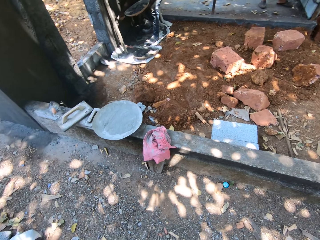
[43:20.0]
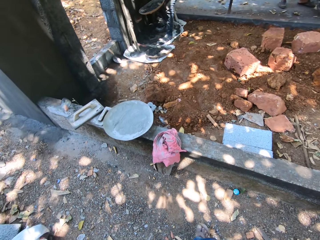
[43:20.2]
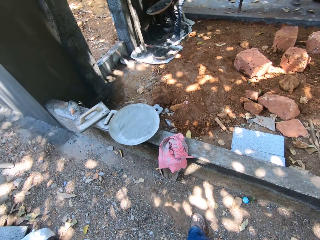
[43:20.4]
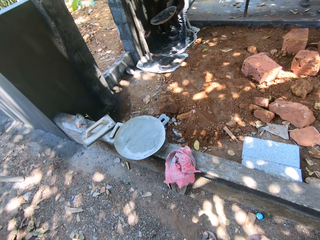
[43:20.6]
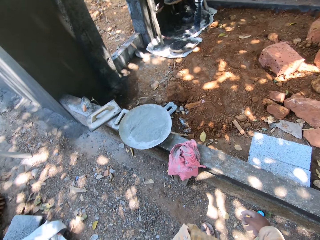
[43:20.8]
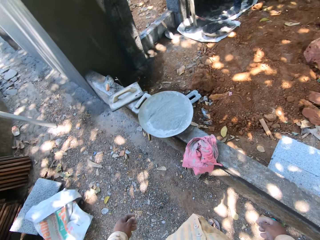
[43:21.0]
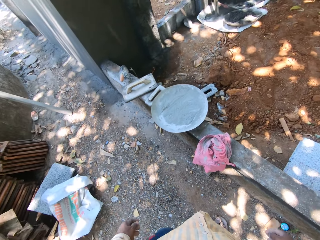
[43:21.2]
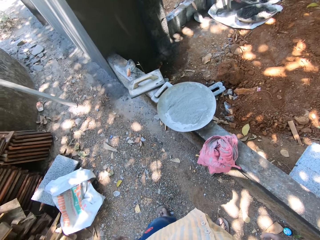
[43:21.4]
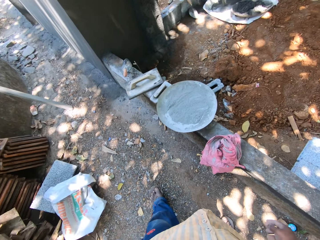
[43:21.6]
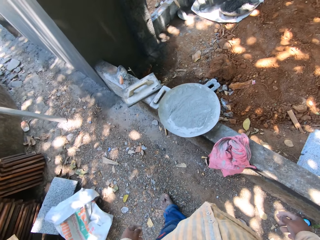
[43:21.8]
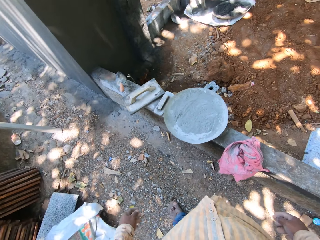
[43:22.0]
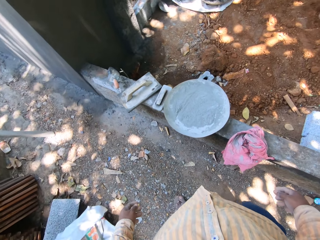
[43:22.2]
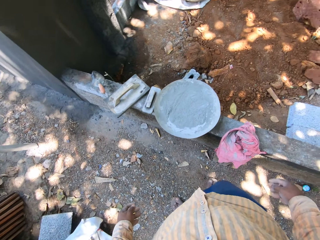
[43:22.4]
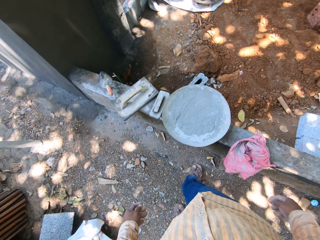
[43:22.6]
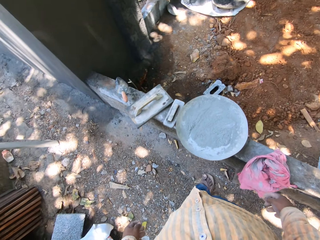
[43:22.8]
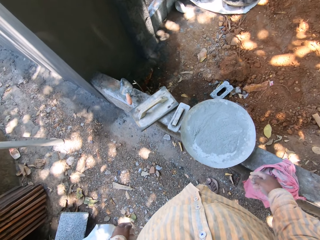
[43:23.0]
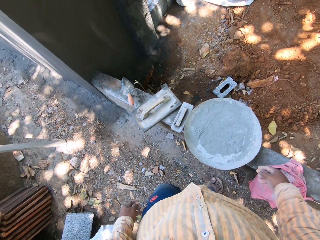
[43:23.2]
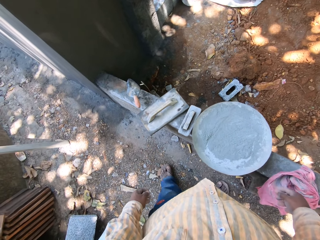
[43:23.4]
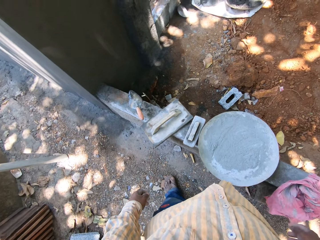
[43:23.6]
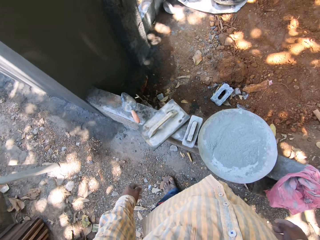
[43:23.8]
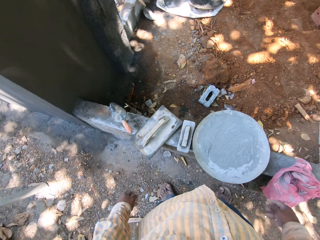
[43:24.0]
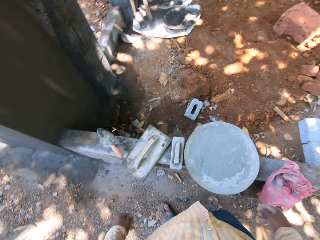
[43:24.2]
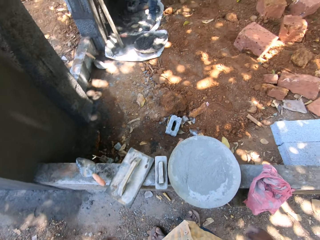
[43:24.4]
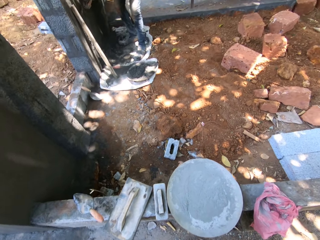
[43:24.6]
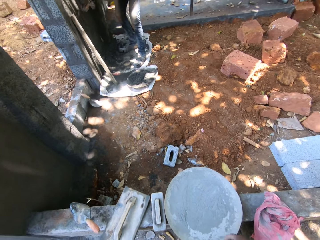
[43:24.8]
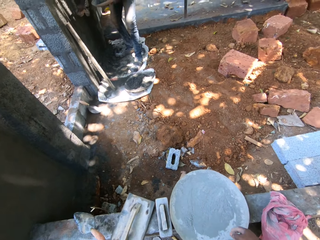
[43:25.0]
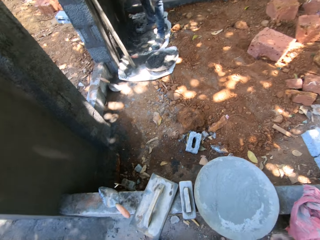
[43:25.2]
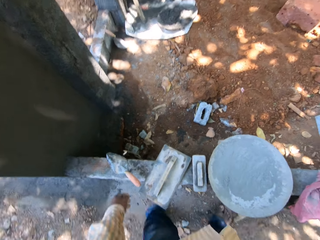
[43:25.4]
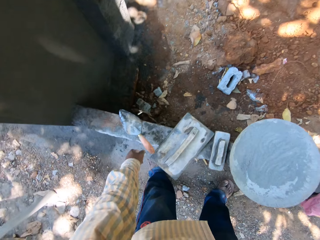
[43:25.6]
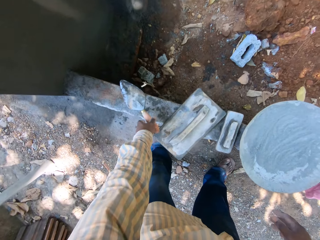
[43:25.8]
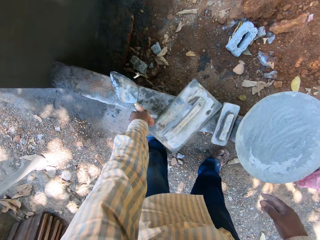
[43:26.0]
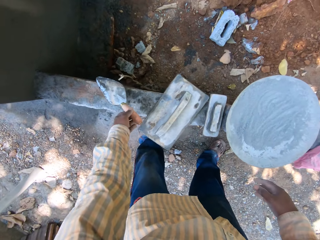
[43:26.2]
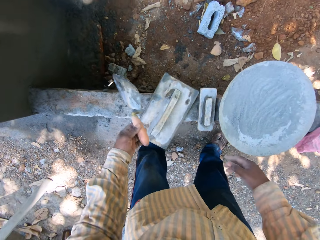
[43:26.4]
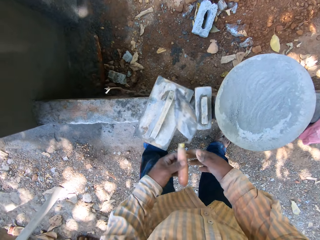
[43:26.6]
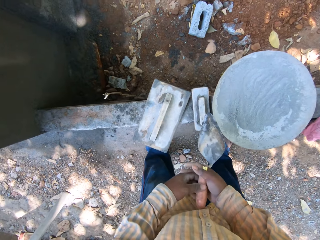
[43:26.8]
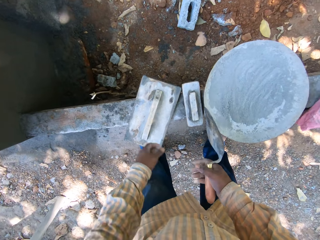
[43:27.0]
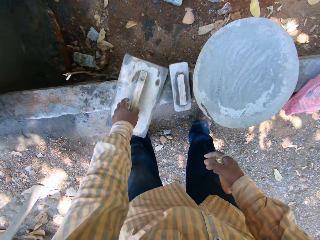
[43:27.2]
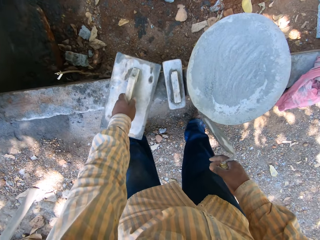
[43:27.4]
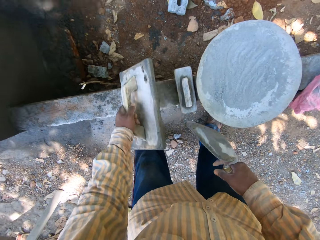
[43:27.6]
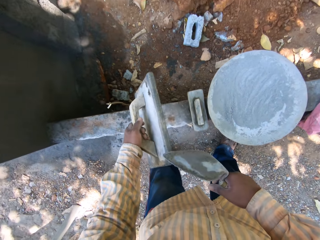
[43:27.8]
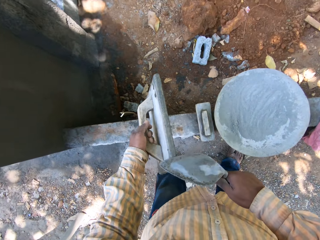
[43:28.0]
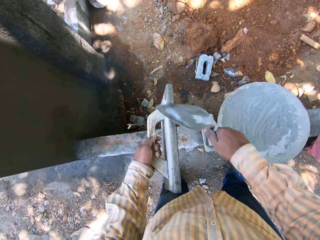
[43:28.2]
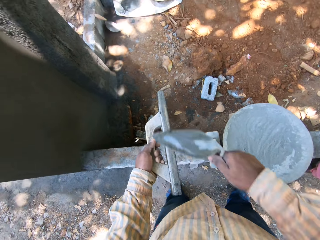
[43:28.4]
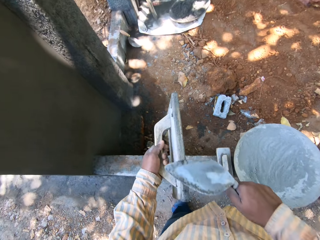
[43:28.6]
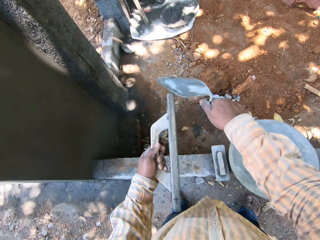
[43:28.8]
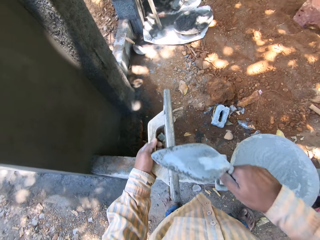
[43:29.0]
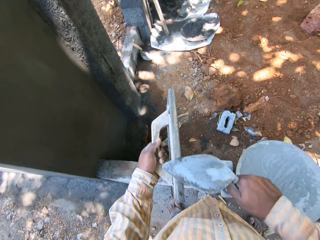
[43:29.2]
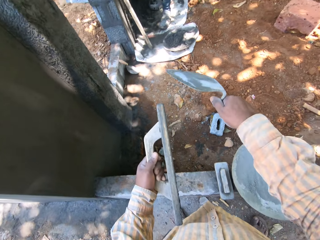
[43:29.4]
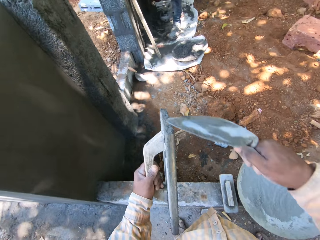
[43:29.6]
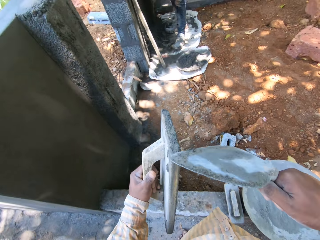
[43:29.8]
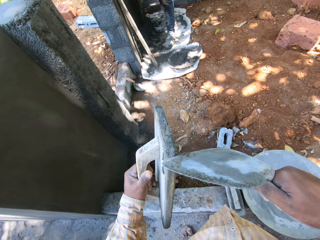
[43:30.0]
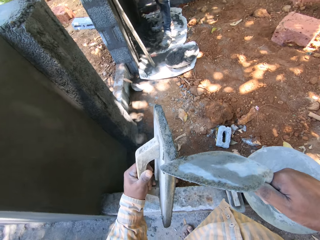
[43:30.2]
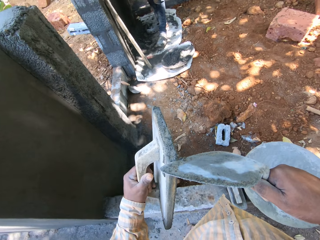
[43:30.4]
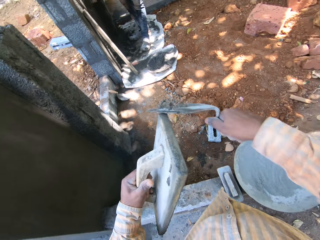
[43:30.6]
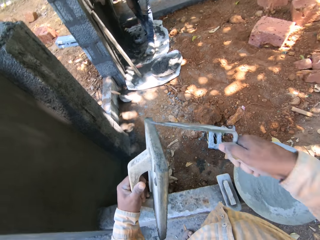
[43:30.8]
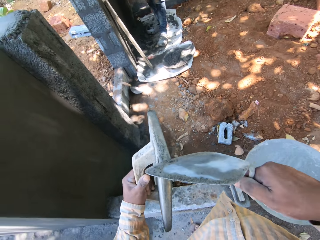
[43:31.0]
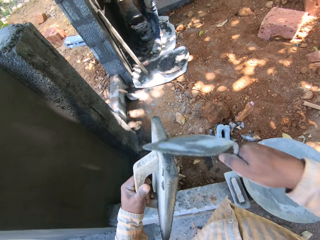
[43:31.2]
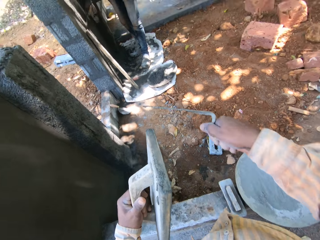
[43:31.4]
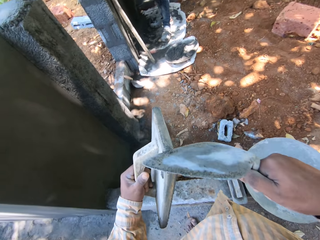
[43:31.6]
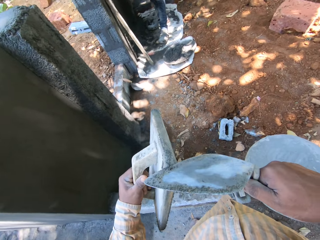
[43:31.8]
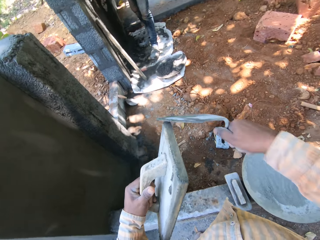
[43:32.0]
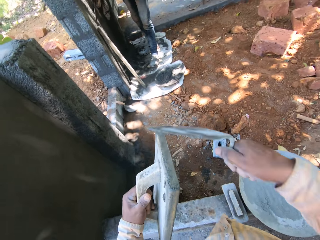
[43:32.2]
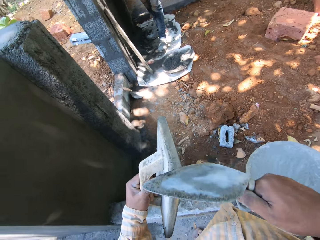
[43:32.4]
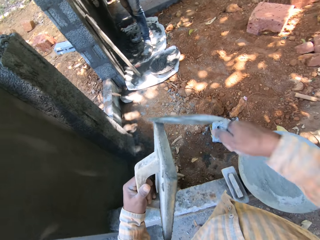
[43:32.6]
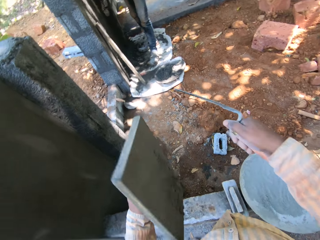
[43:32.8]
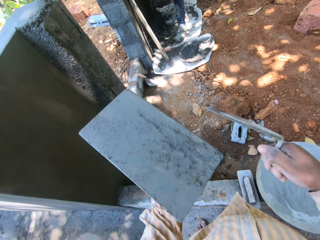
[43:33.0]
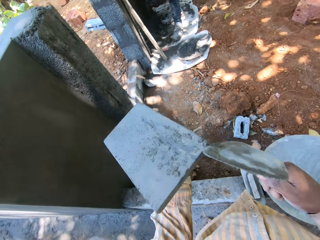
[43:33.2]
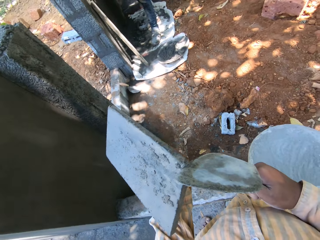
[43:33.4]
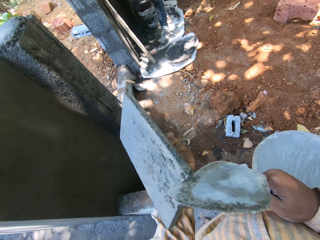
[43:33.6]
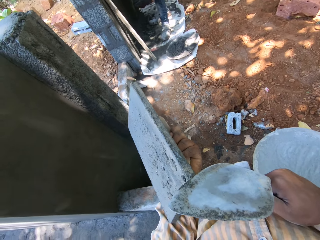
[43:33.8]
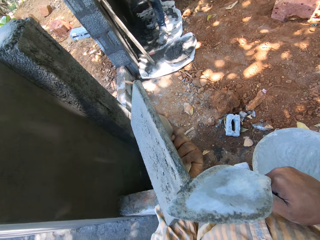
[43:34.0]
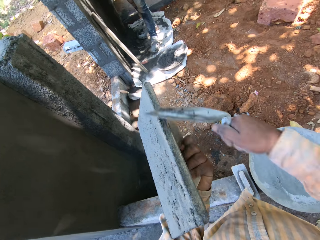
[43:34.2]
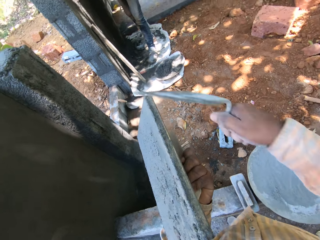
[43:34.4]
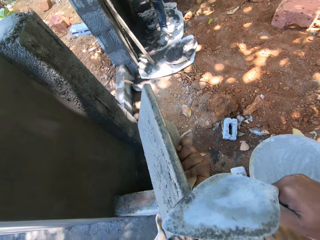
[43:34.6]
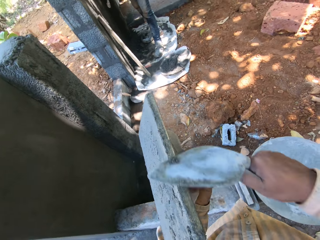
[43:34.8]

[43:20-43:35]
The camera wearer picks the hand trowel from the slab with his left hand. He passes the trowel to his right hand with his left hand. He picks the finishing trowel from the slab with his left hand. He scrapes the finishing trowel with the trowel in his right hand.

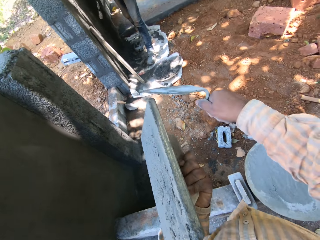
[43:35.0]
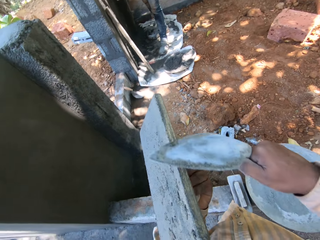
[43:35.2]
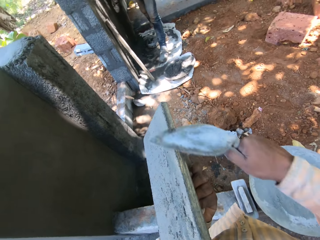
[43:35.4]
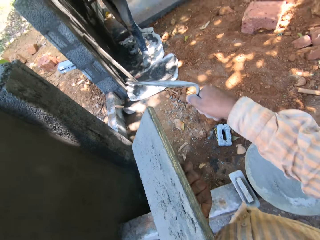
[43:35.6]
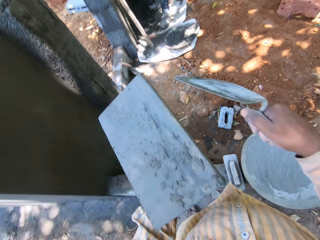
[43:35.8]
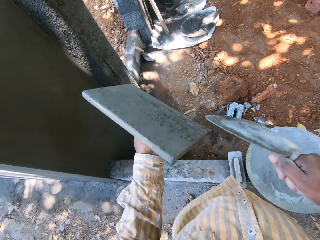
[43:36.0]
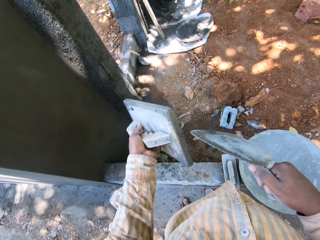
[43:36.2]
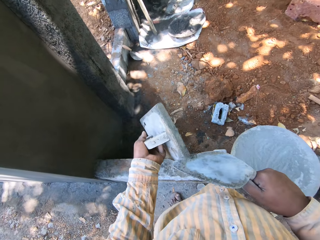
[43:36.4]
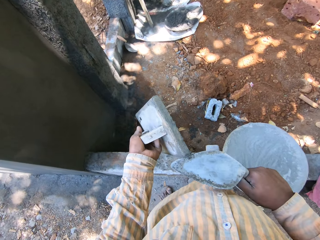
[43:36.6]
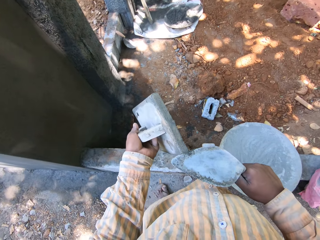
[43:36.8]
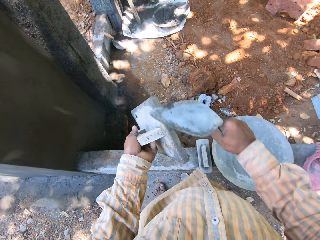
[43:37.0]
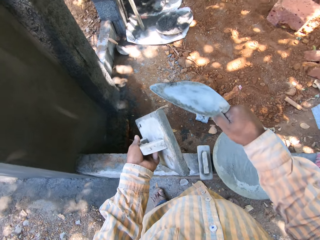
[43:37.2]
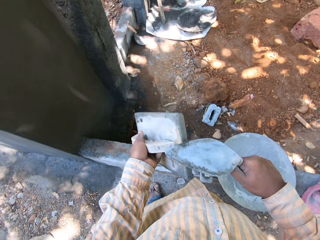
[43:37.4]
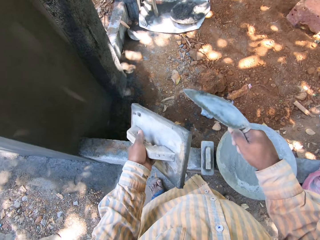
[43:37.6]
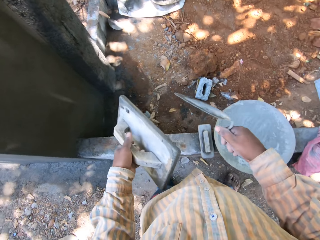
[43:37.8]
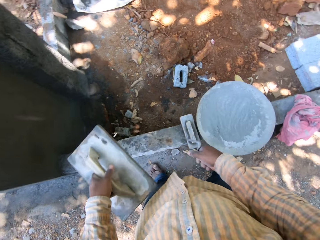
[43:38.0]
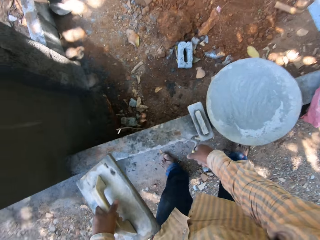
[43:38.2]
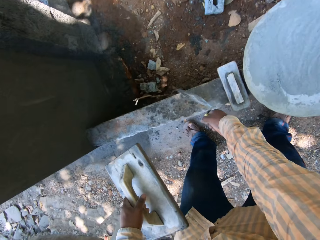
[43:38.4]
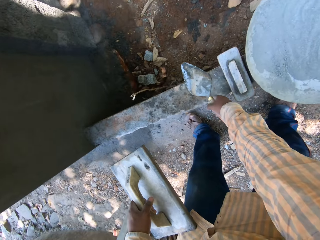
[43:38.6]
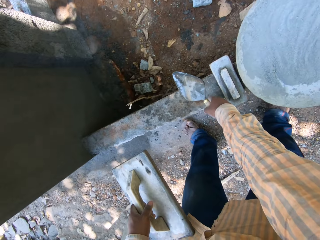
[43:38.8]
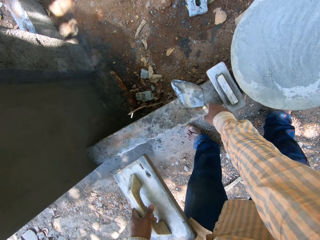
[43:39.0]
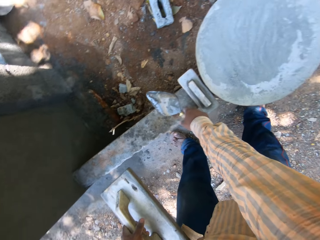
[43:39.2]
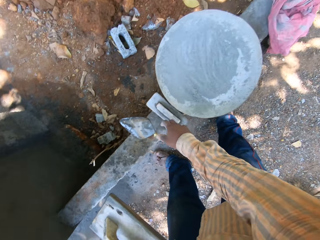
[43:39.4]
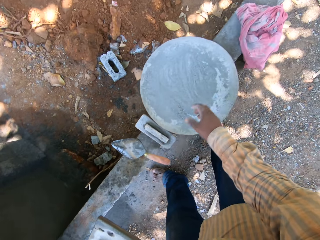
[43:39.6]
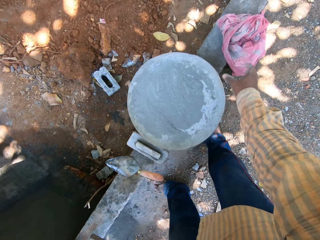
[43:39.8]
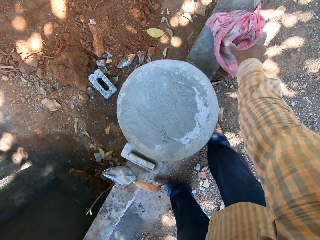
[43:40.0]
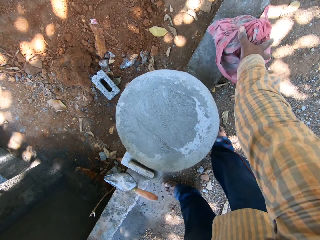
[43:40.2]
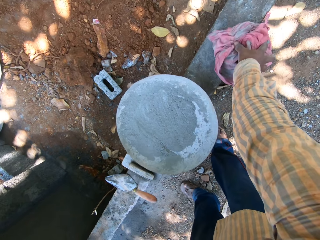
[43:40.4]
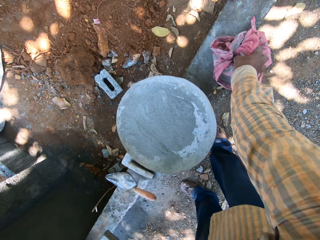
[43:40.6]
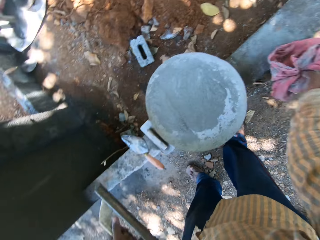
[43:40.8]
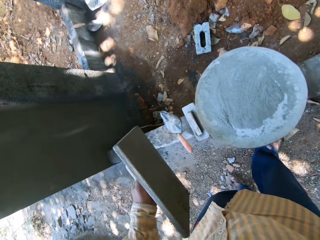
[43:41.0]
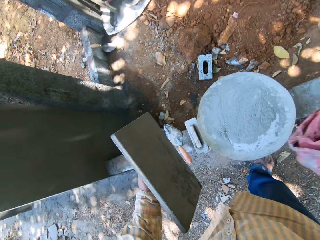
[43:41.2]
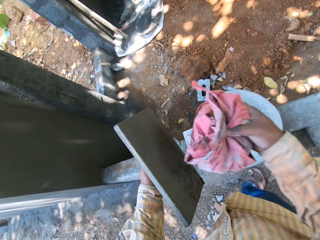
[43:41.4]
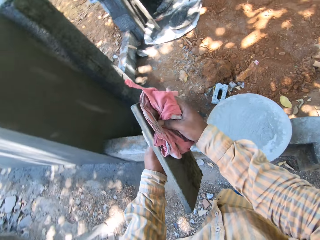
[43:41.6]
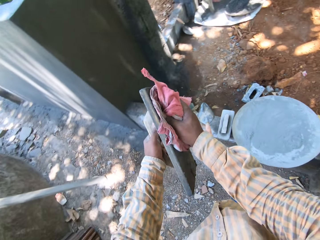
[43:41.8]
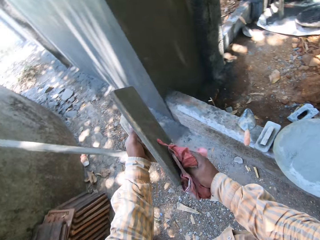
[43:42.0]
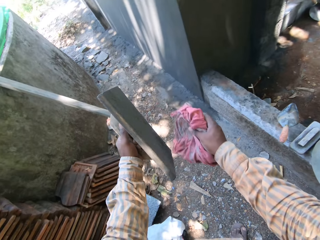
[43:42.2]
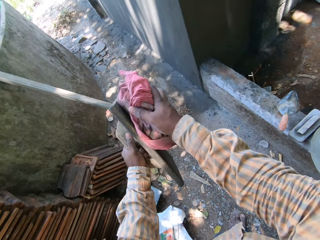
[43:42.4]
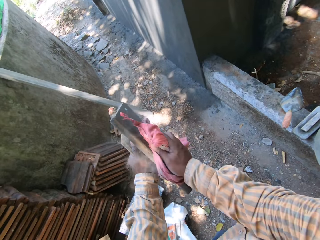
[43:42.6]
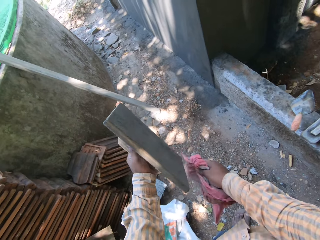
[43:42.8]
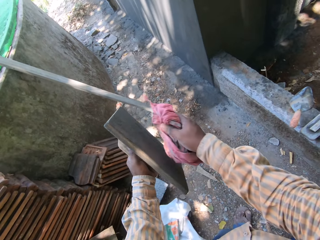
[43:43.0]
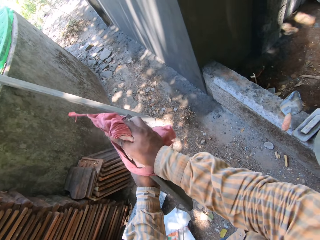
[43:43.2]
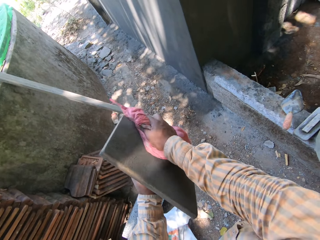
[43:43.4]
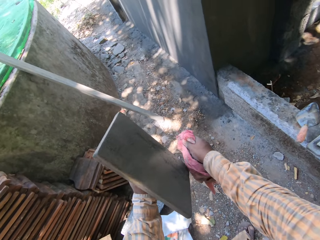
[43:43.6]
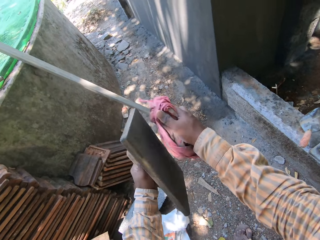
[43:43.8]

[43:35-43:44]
The camera wearer places the trowel on the slab with his right hand. He picks the rag from the slab in his right hand. He wipes the finishing slab with the rag in his right hand.
